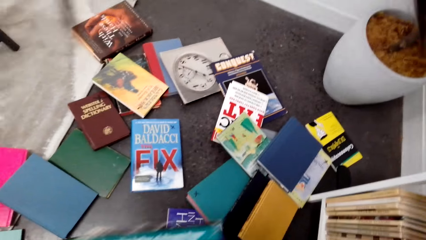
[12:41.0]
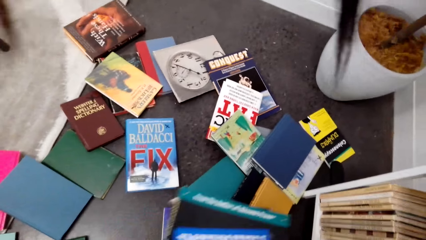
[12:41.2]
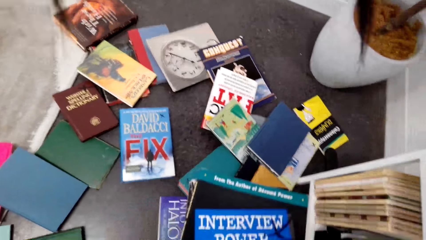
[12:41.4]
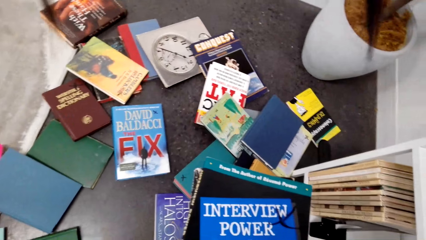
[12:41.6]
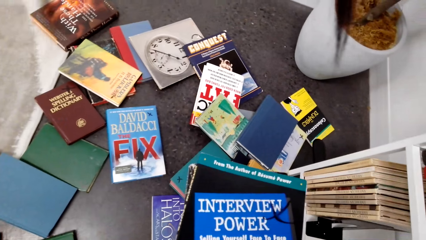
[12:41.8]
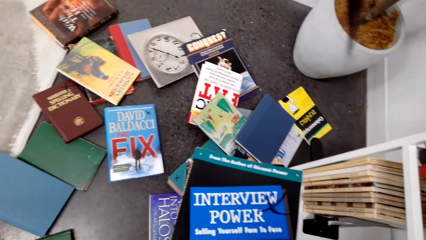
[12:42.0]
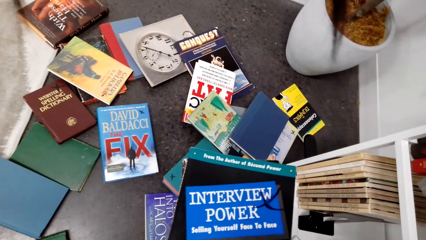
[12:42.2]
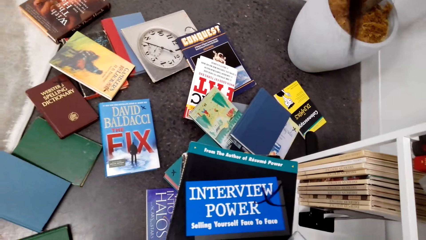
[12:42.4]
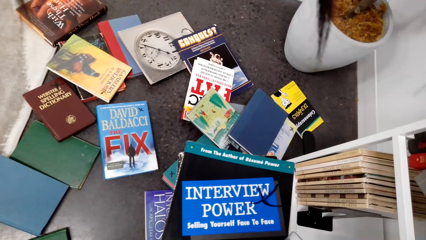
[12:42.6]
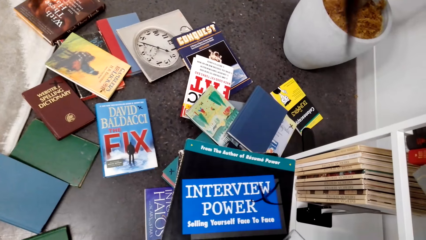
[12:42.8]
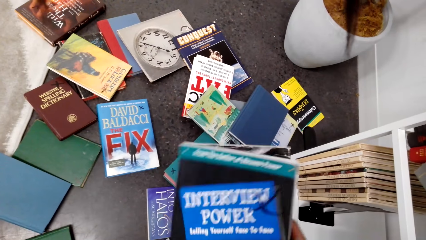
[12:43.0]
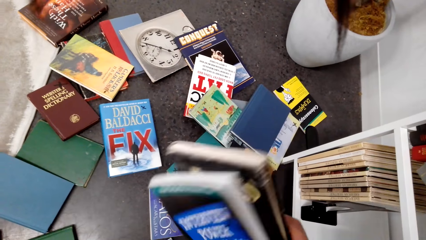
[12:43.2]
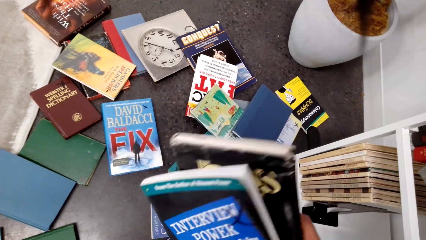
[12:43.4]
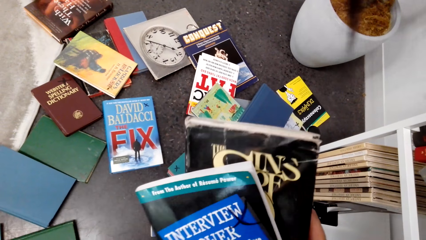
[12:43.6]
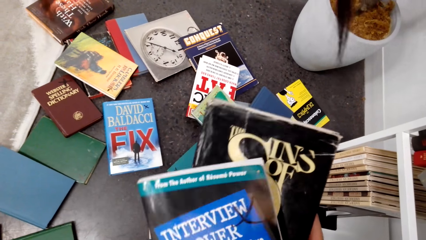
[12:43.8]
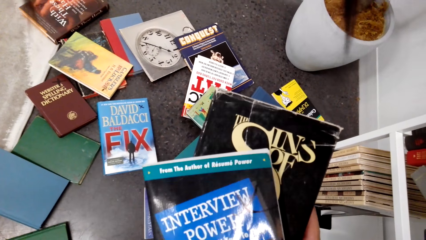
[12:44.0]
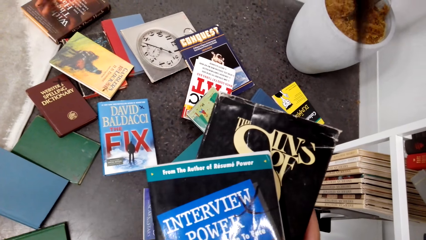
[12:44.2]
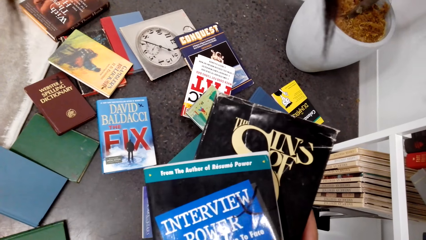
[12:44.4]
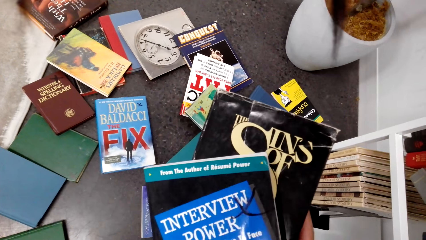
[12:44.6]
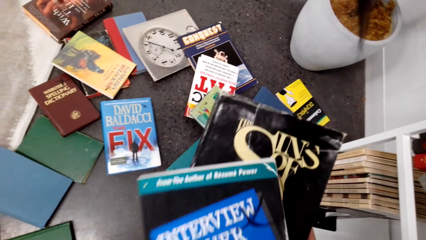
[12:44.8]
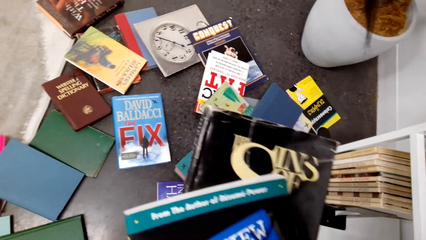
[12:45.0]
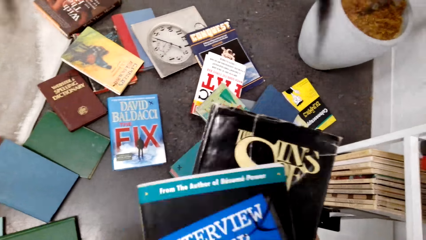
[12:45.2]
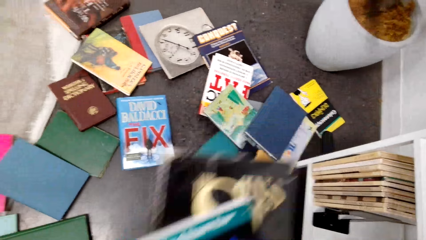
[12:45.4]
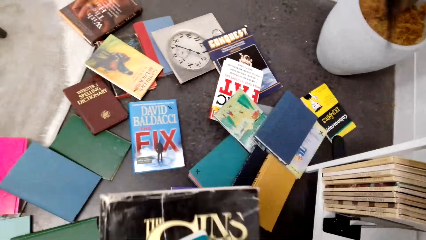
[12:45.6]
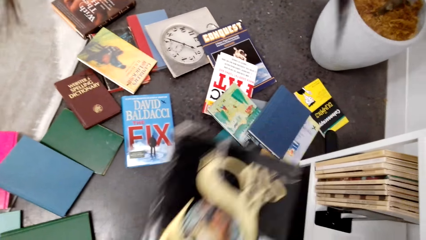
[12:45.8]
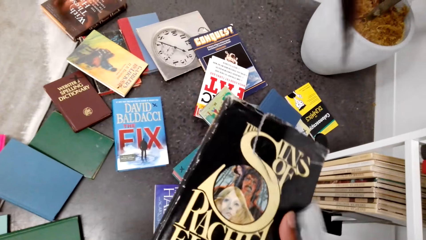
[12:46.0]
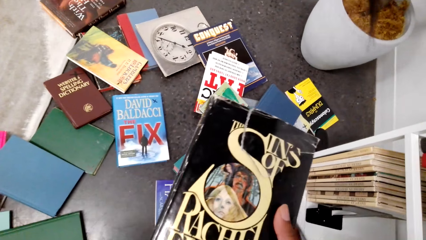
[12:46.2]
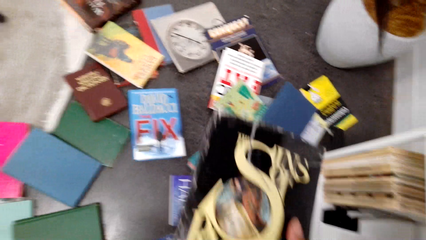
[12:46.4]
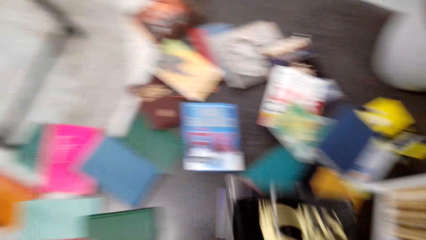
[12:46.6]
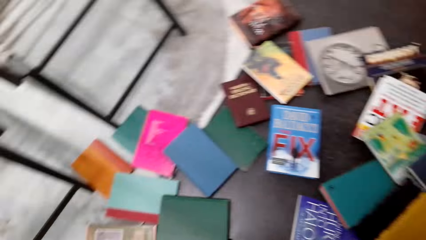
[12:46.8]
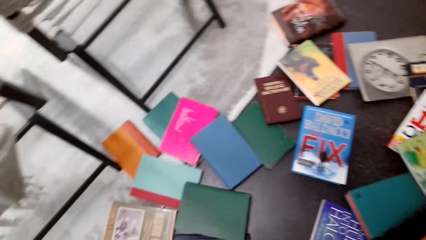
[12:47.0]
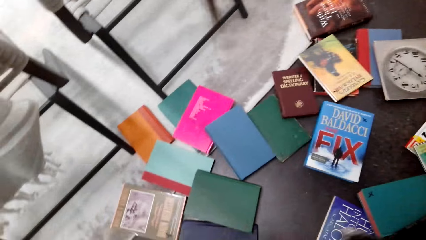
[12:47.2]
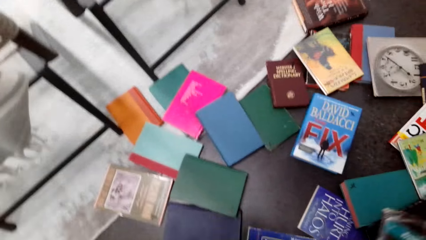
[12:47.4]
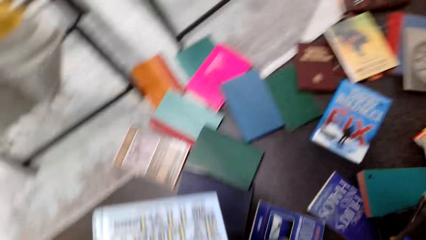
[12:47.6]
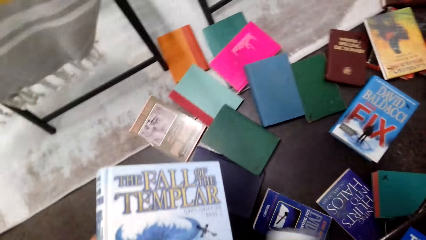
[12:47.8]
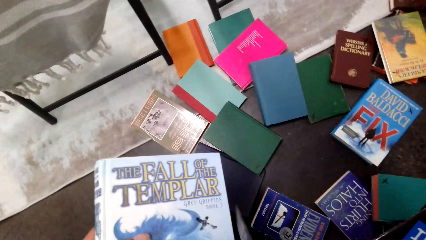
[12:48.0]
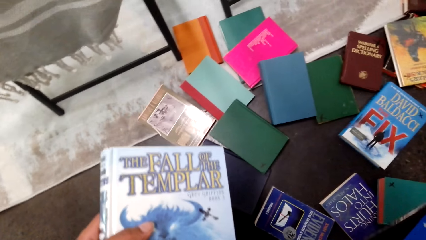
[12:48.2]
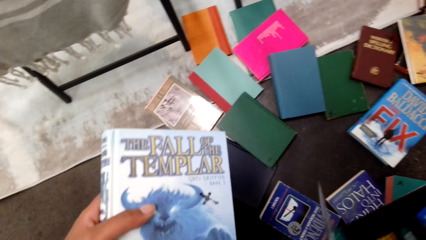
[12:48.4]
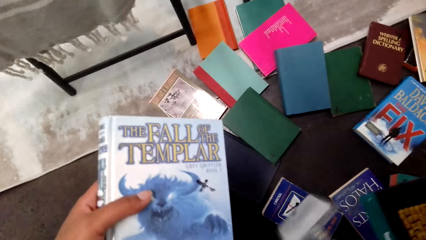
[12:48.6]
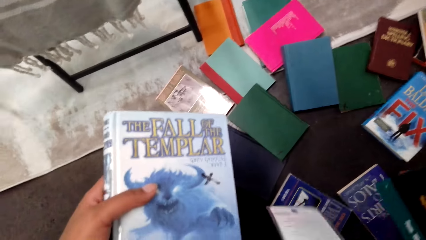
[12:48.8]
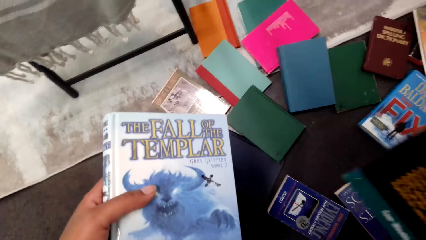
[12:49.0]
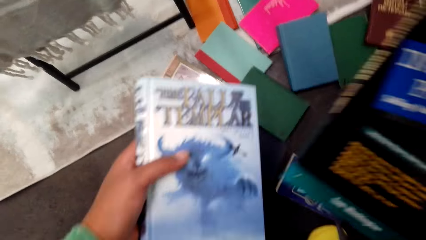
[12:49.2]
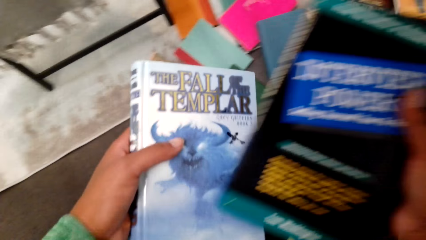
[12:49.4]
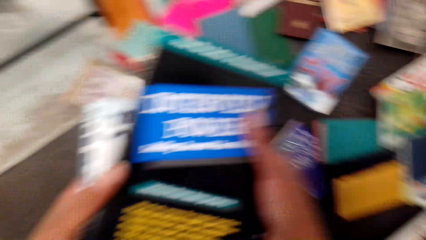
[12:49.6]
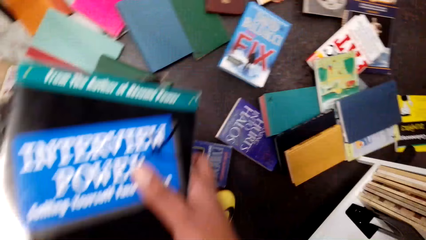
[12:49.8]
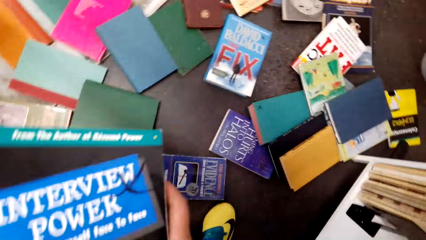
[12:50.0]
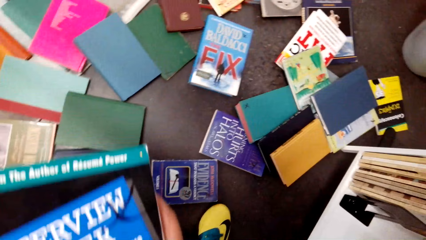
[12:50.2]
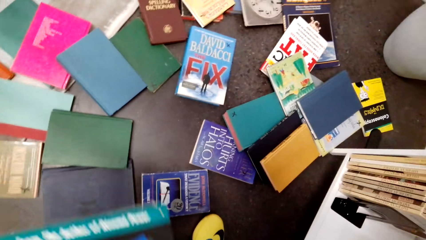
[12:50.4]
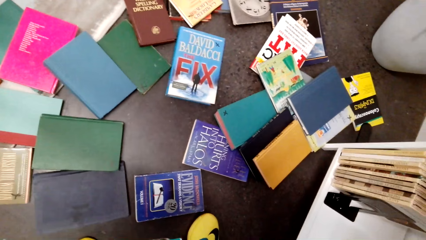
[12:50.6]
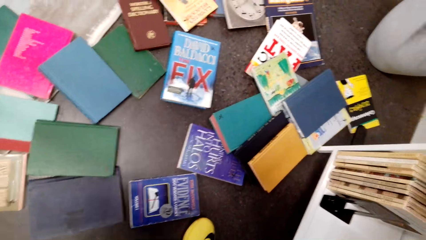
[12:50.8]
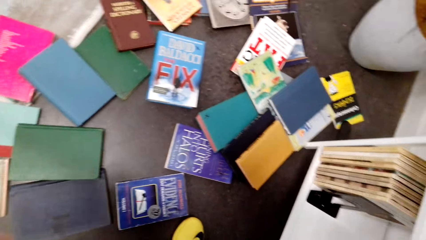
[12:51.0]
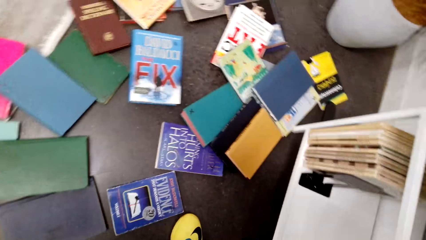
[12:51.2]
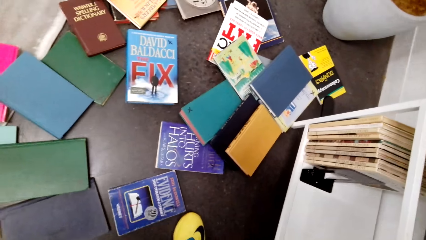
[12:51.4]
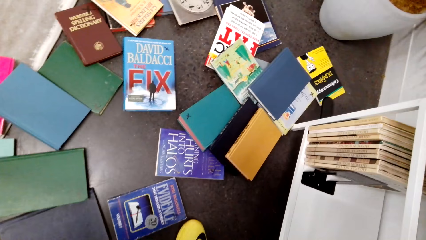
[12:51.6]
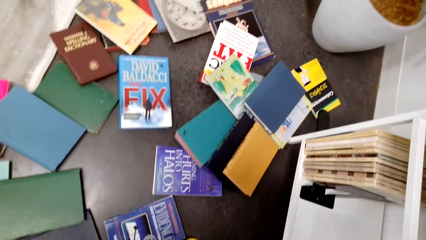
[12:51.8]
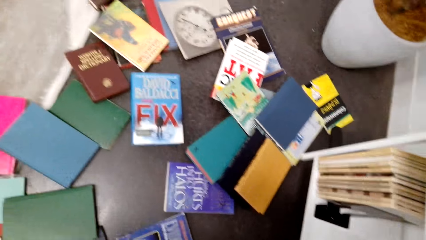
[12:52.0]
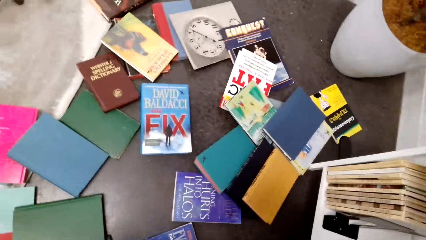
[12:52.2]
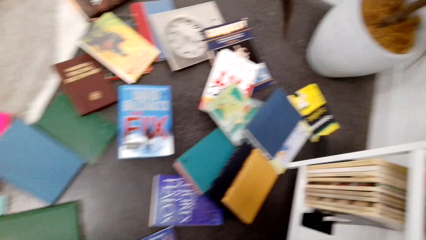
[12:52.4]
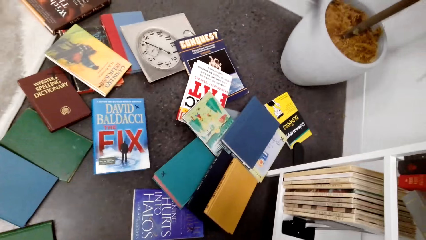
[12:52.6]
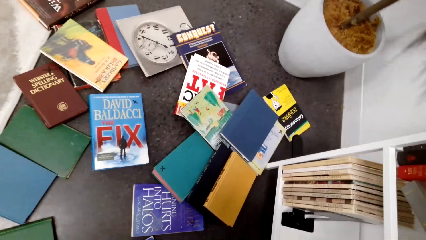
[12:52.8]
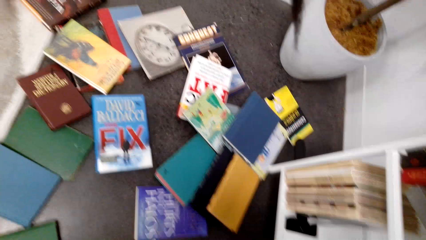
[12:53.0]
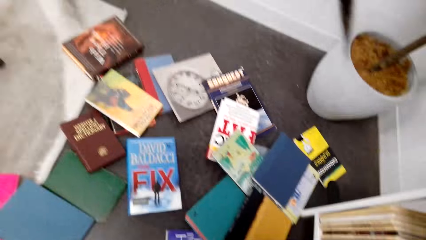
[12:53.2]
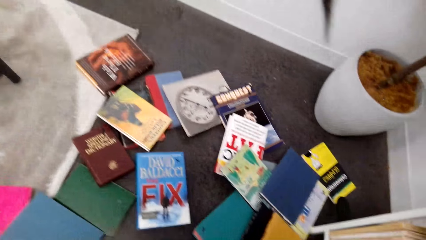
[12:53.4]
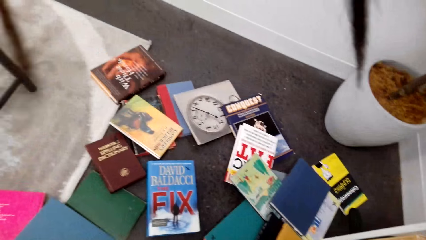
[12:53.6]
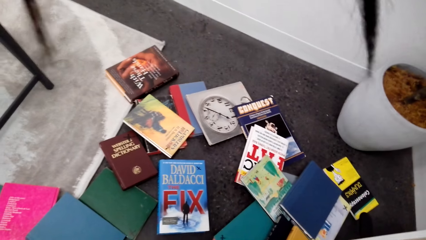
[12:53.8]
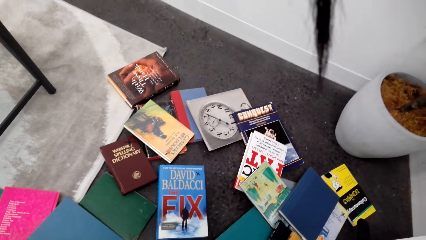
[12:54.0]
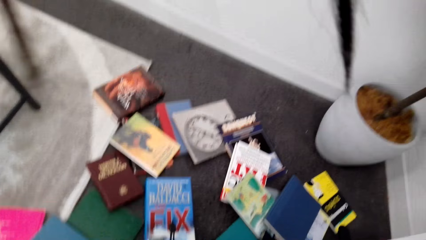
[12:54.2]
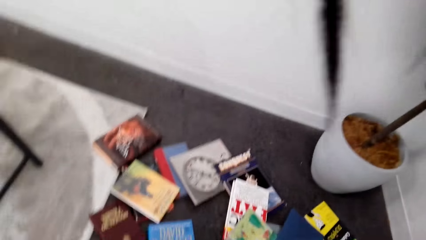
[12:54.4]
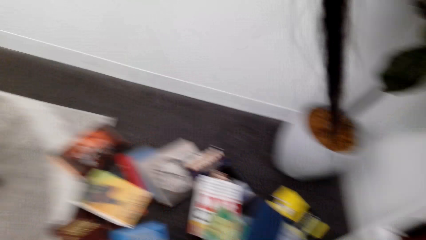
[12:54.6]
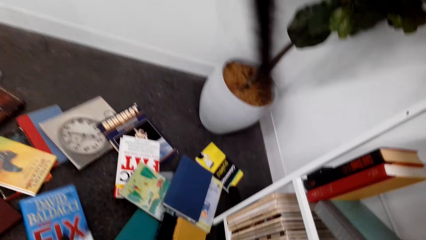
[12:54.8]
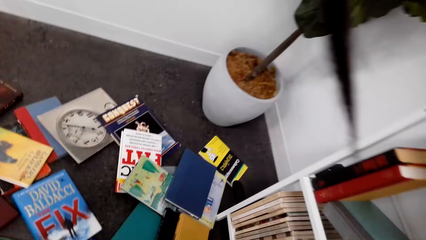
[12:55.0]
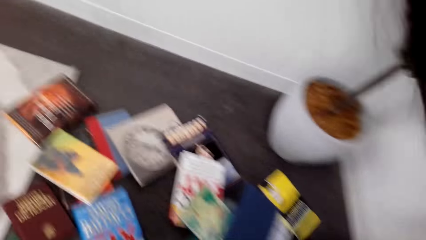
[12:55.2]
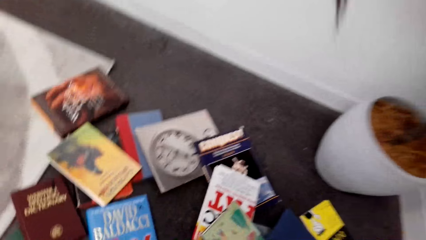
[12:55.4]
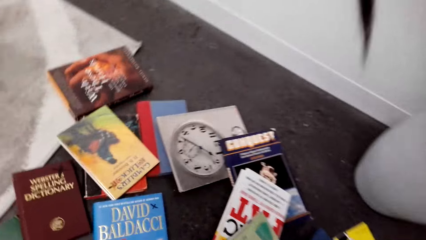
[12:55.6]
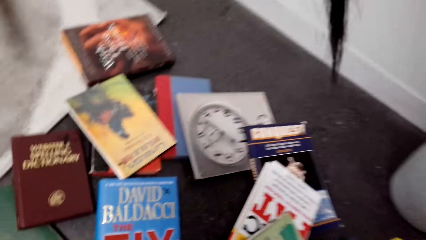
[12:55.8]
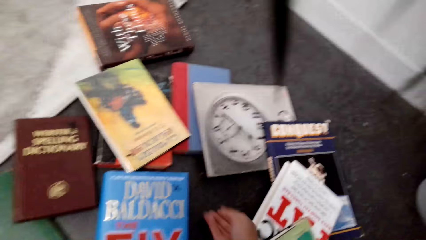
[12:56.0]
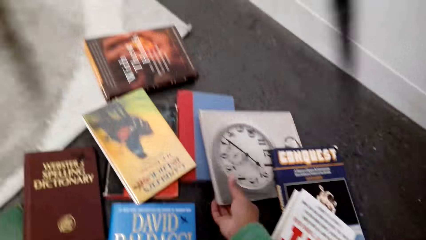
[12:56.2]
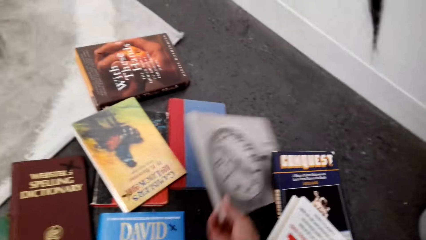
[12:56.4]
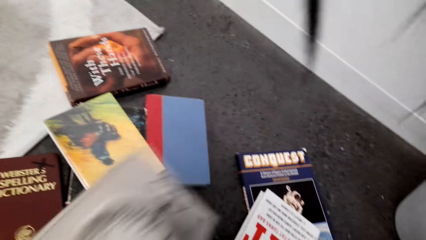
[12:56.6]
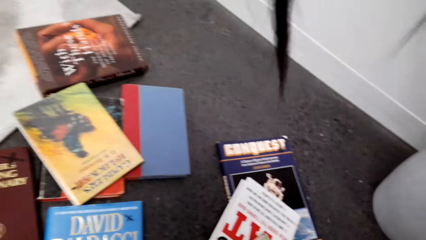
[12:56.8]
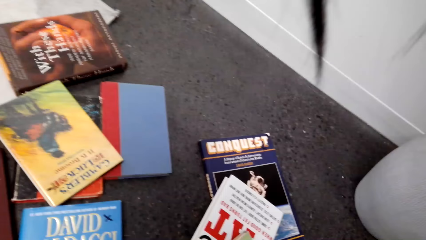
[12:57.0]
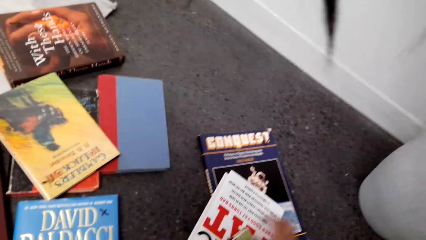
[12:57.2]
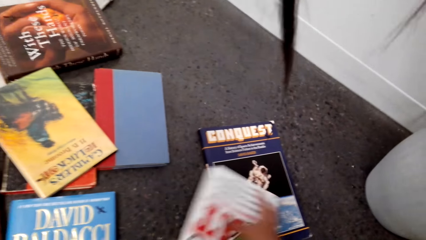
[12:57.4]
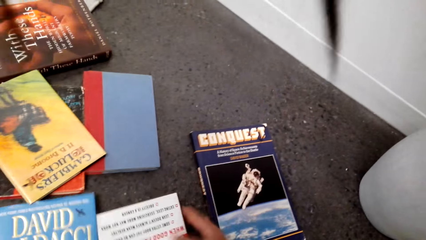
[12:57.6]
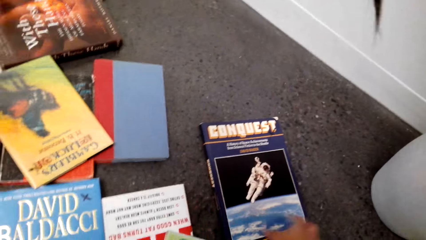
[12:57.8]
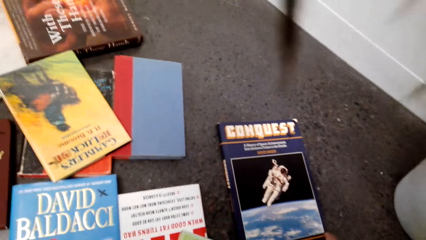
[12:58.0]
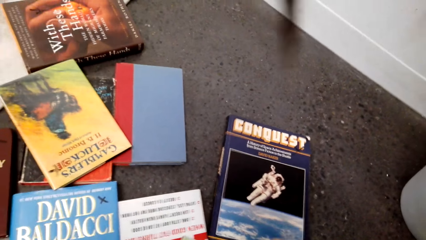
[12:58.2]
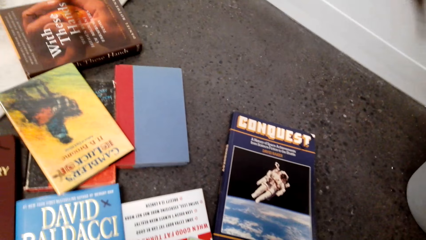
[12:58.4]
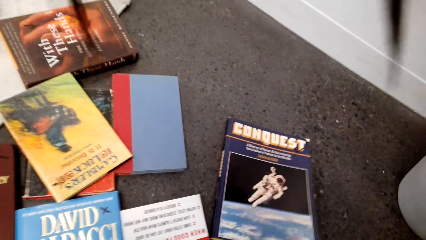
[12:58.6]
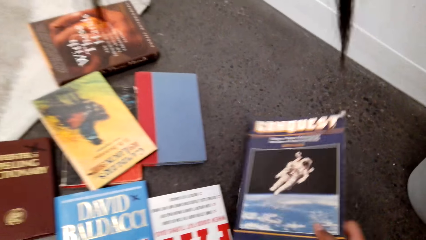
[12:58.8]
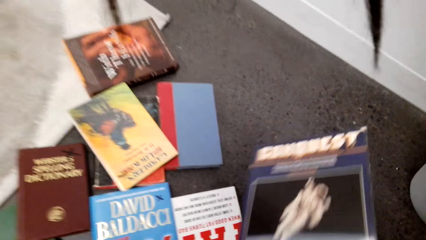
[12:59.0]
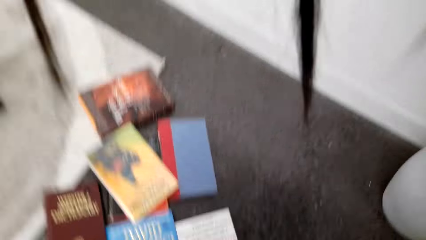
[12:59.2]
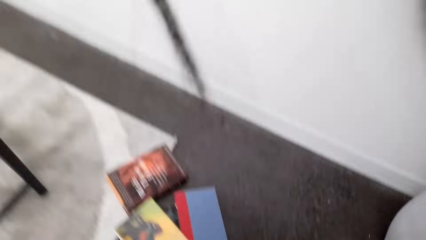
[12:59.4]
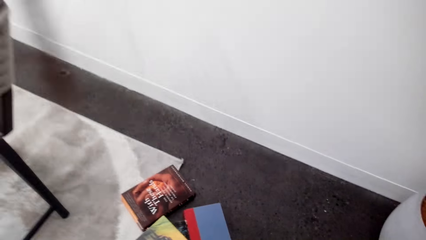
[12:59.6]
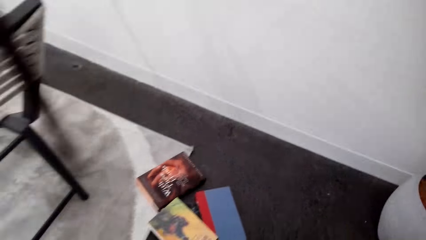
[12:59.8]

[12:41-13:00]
The camera wearer looks at books. They look around. They pick a book.
